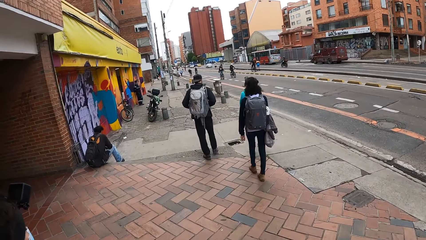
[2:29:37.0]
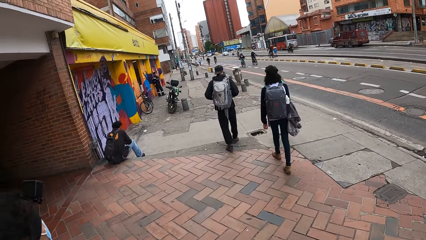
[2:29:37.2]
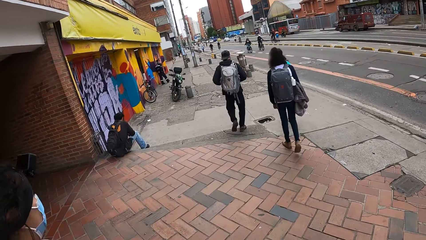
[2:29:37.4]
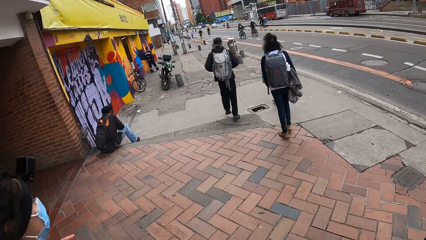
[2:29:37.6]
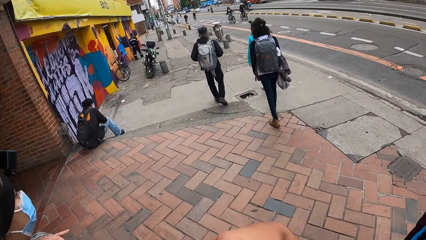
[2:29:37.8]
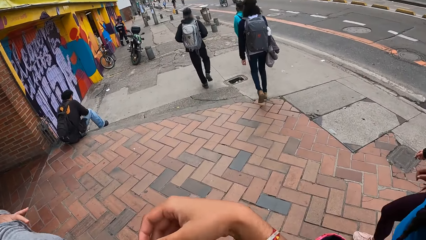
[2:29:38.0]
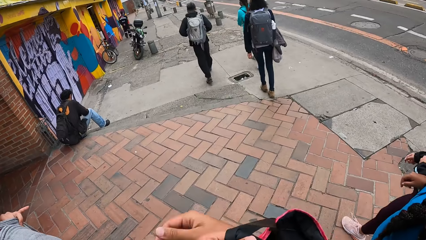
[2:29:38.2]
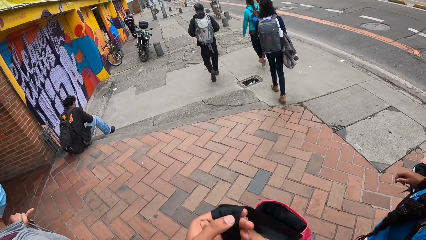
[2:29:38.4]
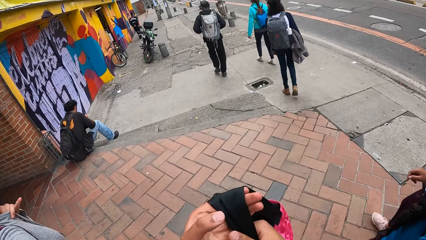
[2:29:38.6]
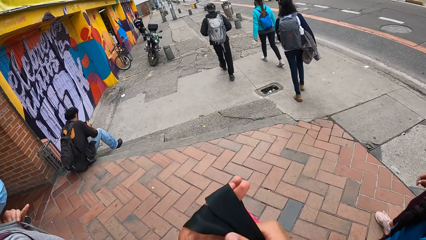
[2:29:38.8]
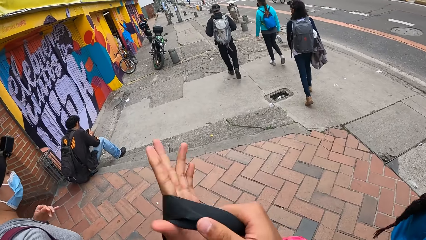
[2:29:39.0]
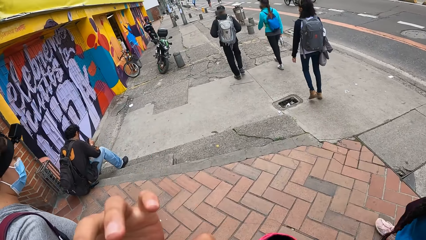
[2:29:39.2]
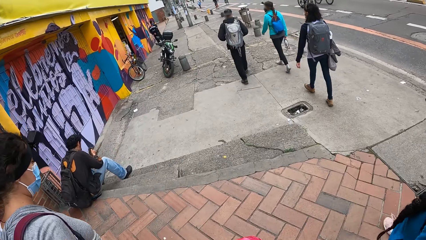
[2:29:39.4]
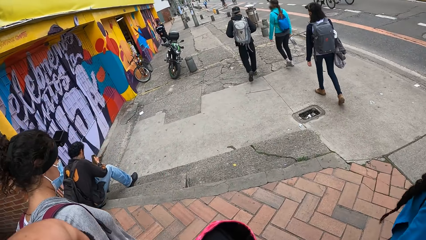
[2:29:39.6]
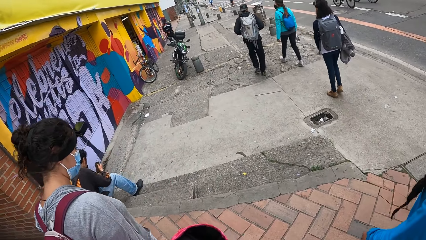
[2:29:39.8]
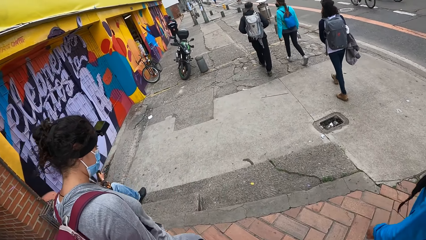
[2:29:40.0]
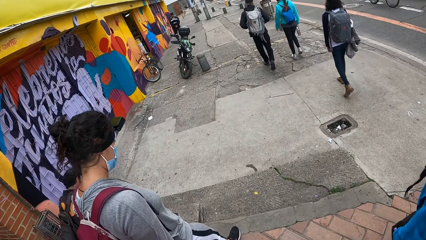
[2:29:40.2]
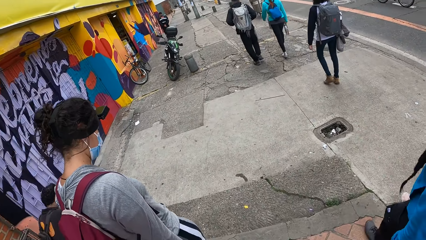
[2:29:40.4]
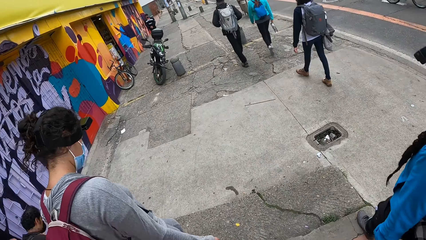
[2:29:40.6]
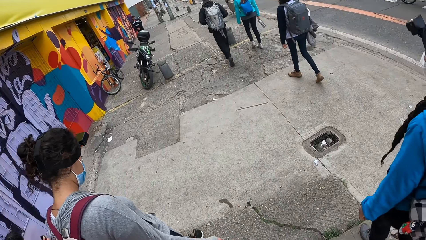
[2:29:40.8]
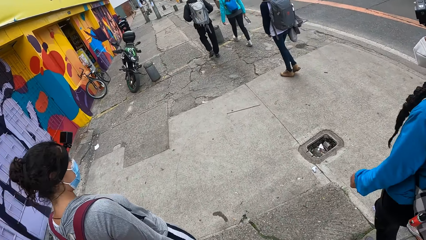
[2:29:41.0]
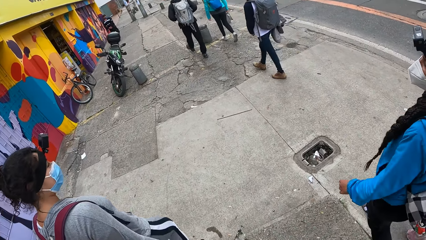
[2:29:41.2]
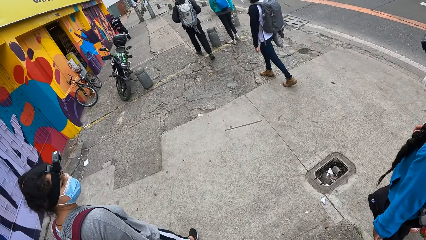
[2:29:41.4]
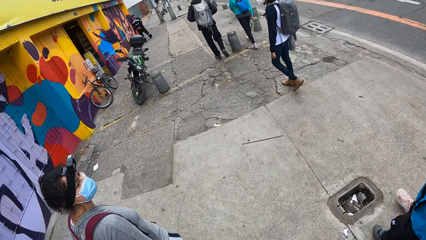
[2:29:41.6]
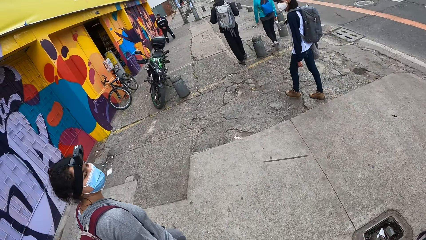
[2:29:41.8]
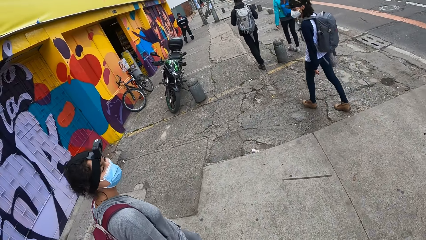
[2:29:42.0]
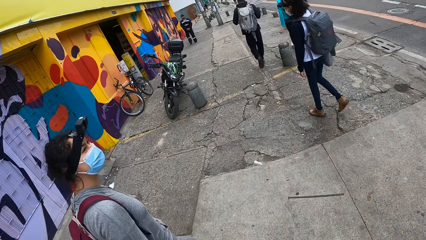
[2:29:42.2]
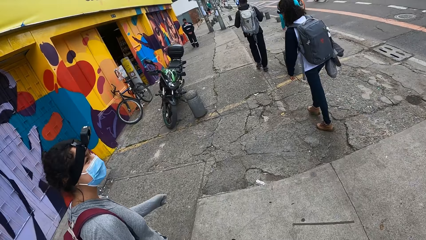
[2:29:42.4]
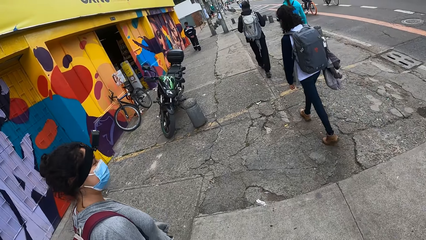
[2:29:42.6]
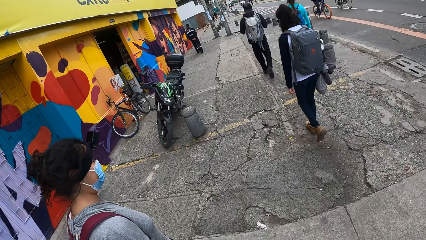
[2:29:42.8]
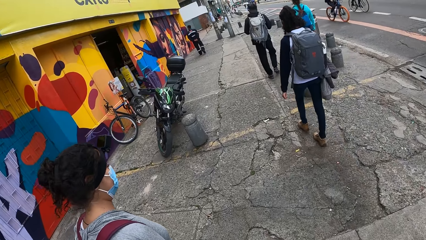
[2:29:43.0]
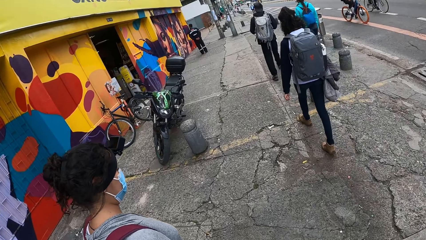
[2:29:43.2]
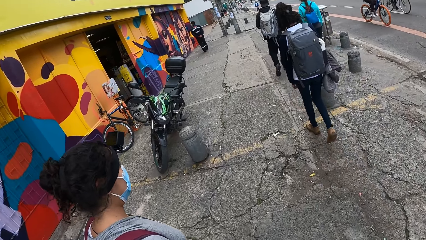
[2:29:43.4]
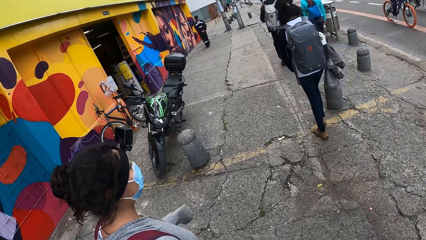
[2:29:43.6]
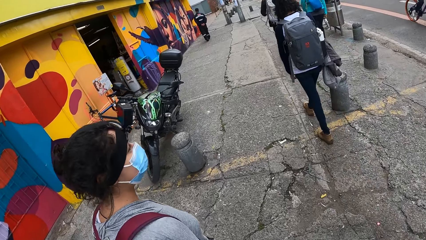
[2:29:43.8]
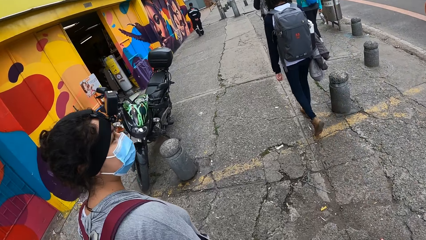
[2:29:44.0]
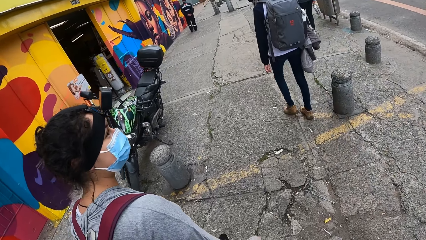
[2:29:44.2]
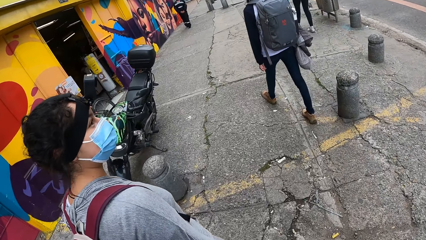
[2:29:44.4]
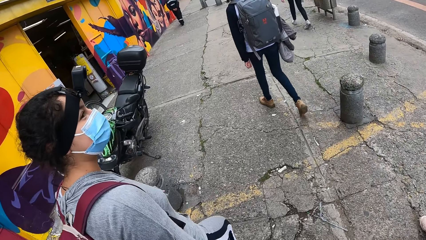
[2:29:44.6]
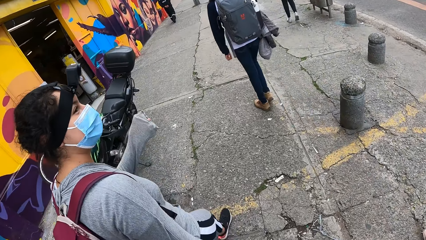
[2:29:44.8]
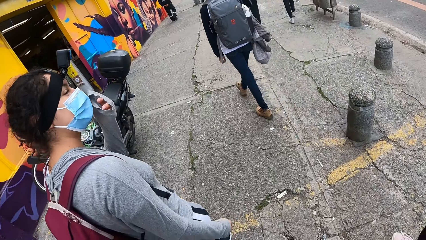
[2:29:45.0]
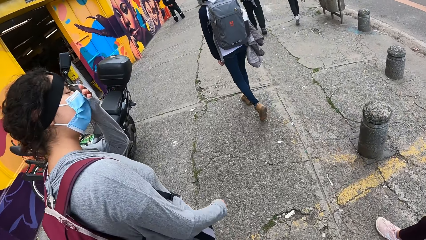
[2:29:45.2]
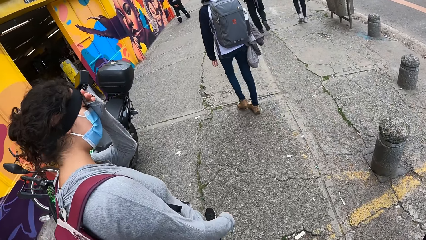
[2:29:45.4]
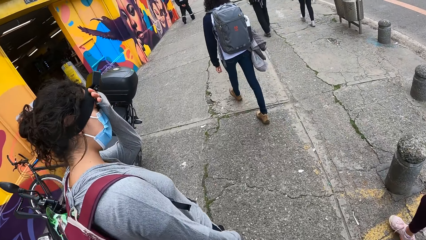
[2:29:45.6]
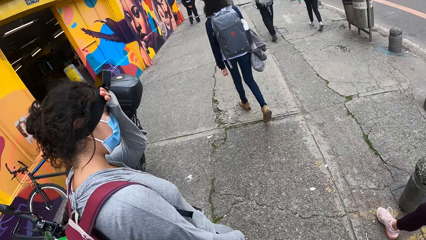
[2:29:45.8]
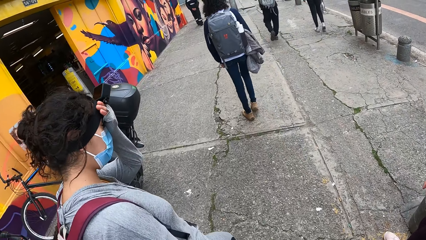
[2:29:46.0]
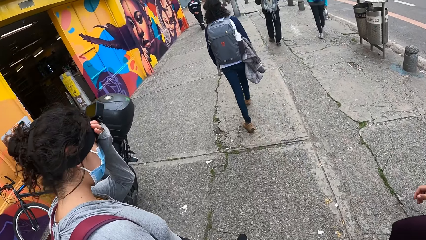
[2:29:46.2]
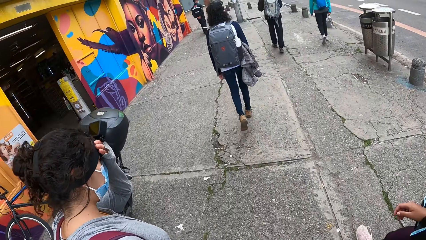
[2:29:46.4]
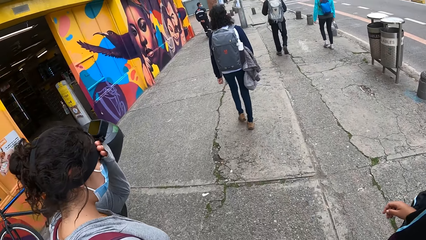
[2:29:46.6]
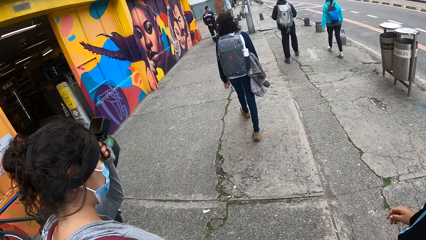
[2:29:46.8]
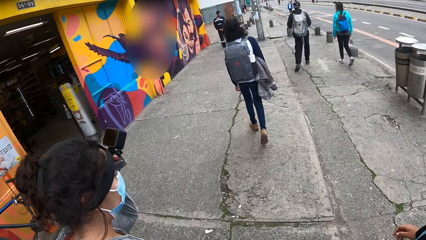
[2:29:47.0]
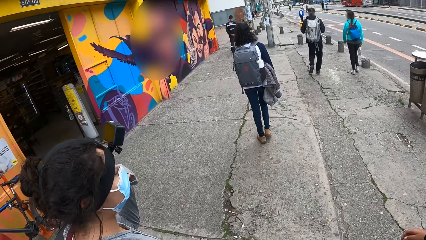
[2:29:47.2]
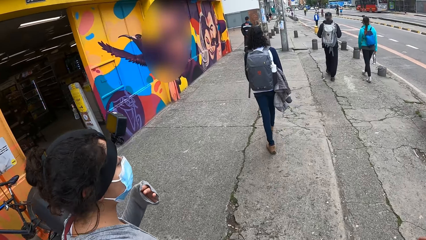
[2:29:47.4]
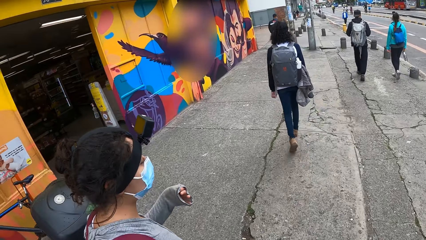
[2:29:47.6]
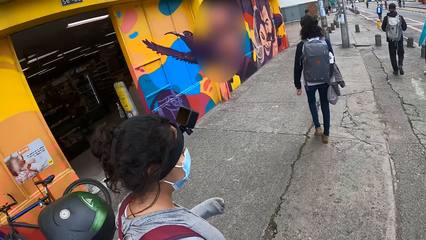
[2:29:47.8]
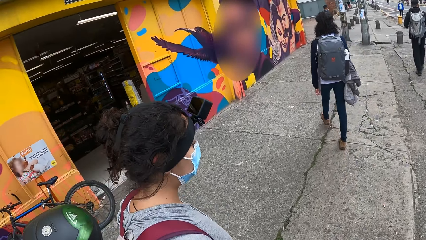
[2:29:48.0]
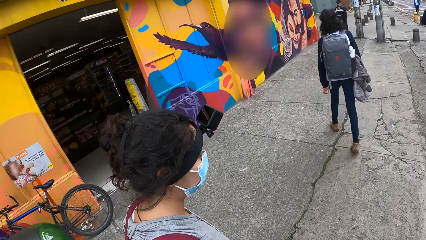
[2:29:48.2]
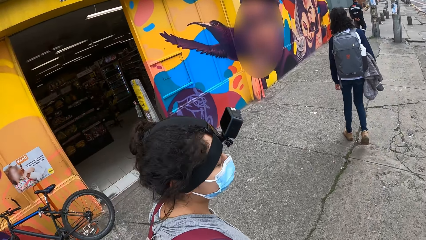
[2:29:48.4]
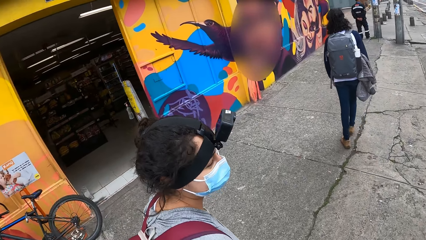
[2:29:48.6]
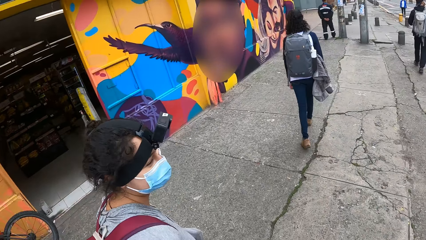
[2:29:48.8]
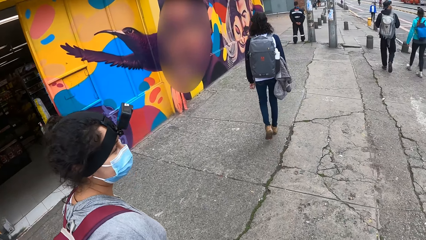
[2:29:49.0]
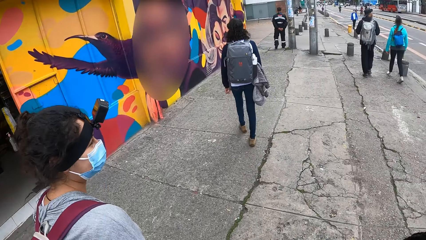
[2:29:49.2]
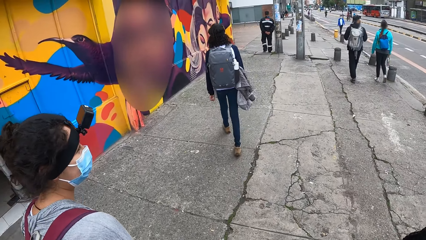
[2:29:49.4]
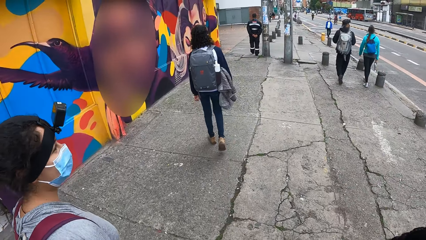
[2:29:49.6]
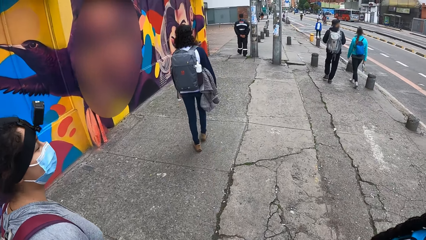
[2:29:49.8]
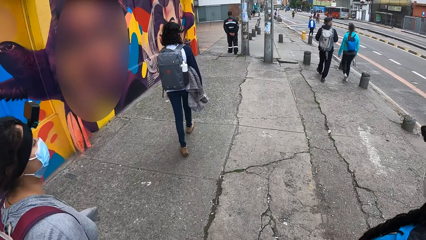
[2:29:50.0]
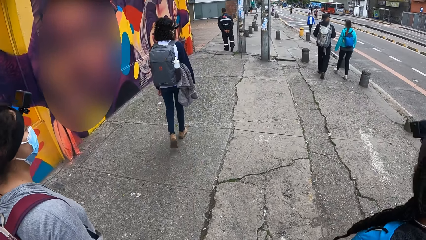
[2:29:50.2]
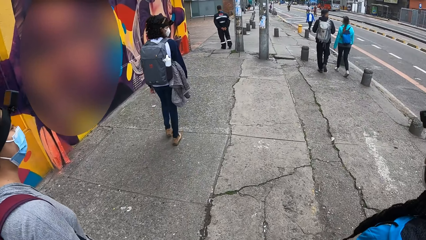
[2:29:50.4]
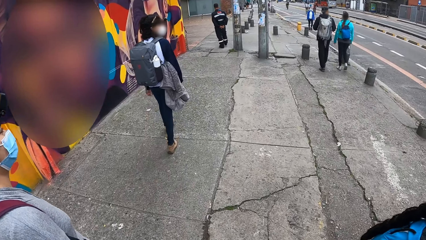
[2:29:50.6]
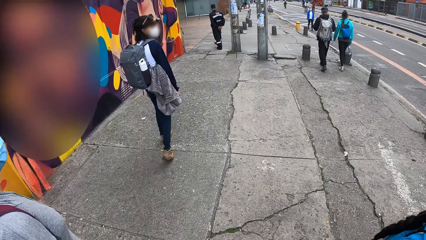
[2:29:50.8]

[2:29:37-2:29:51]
The camera wearer passes the handbag to the left hand. She puts the bag on her left shoulder with her right hand. A woman converses with another woman. The first woman rubs her forehead with her left hand.

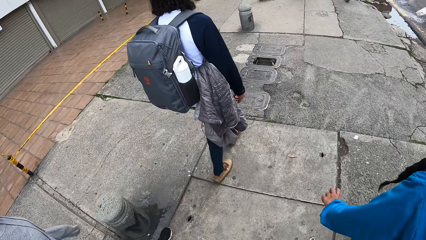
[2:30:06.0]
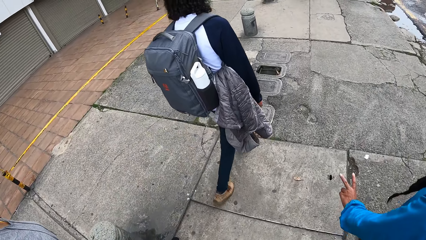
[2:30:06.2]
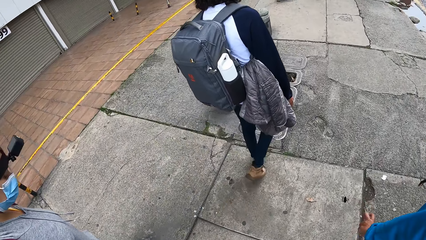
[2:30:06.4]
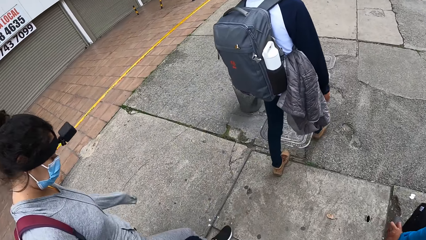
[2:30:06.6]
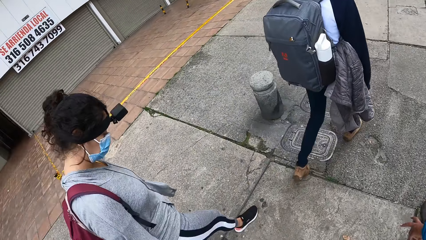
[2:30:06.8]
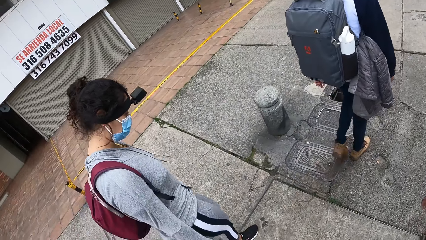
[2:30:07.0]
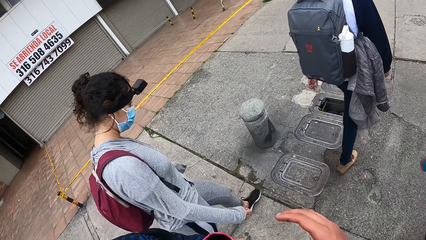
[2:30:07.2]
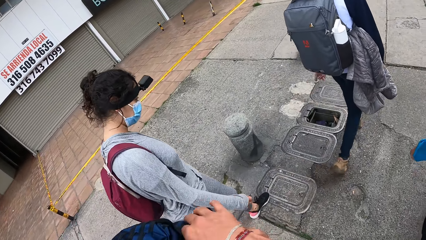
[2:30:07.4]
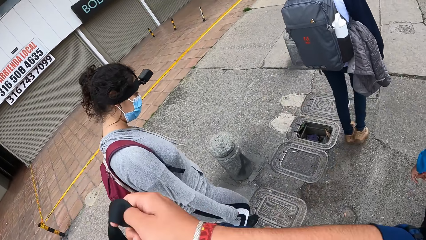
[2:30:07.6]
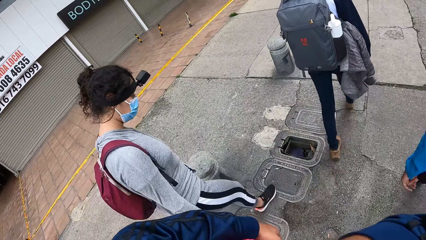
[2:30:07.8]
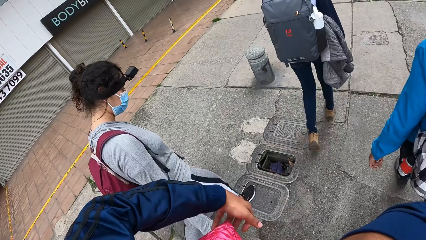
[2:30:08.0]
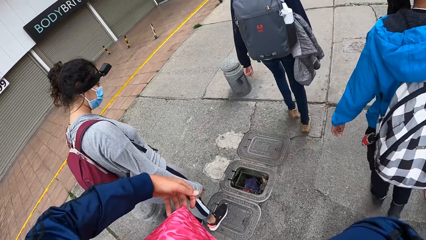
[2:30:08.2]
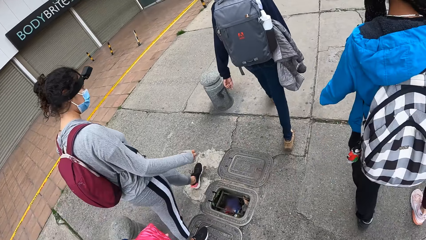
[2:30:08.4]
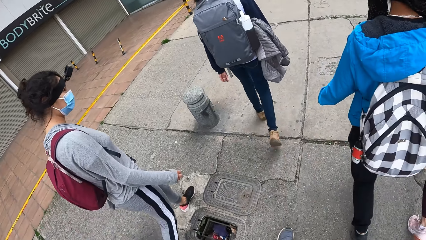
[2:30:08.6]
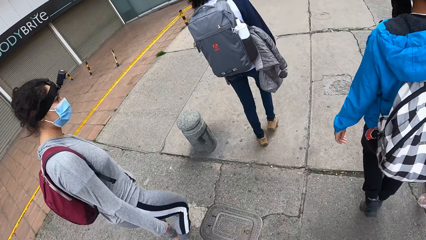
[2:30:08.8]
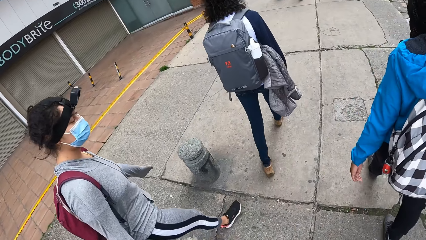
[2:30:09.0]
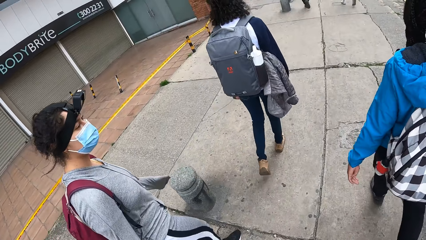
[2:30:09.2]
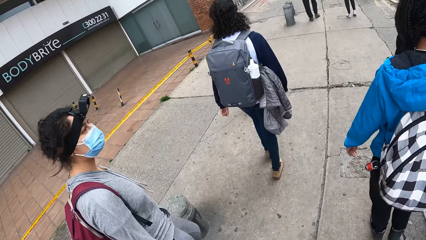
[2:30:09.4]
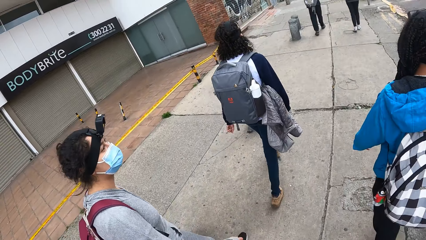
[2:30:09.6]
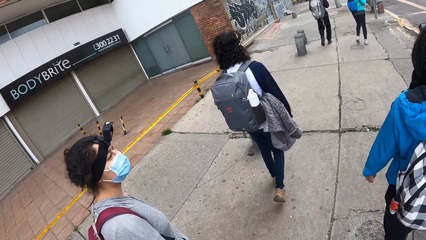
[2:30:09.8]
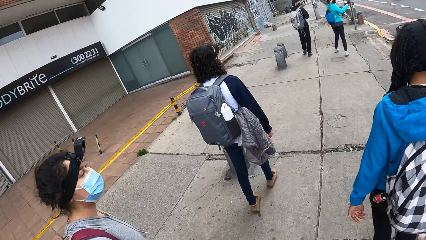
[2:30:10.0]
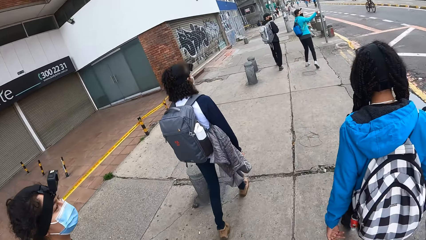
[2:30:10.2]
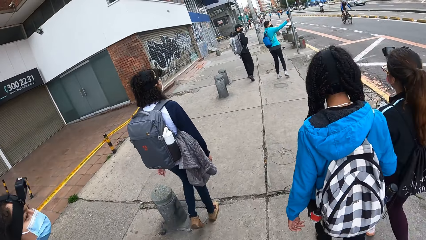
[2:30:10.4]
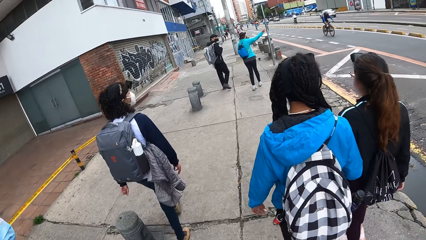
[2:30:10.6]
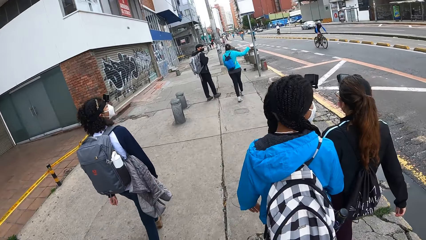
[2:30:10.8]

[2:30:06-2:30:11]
The camera wearer puts the handbag straps on the shoulder. A woman converses with a man. The woman gestures to the man with her right hand.
